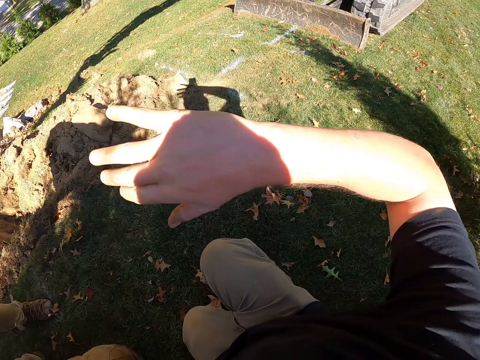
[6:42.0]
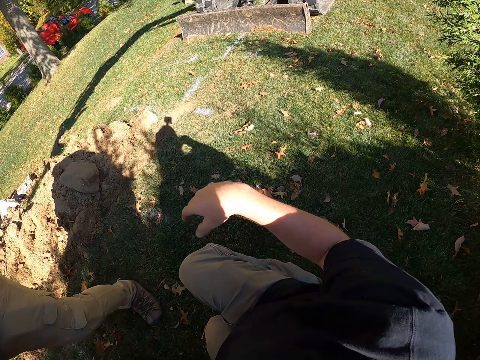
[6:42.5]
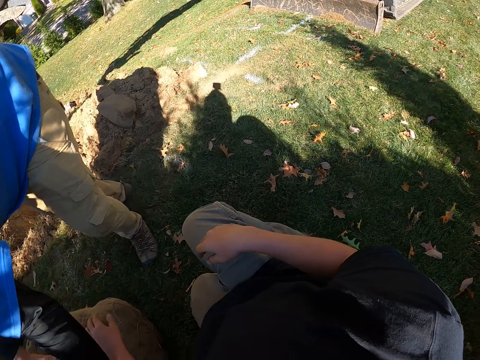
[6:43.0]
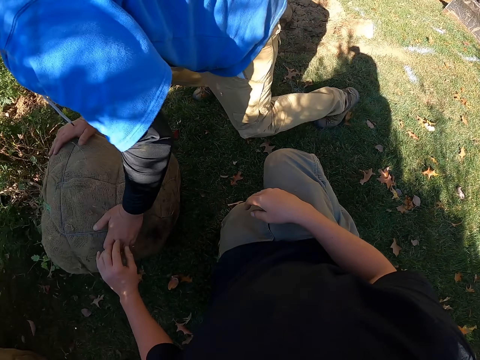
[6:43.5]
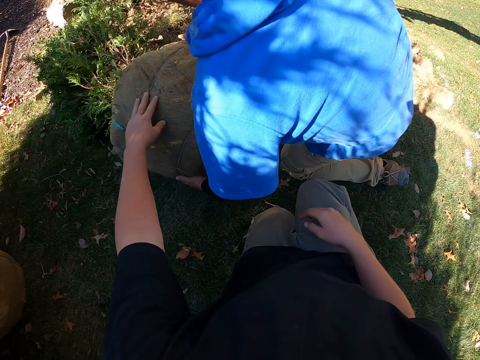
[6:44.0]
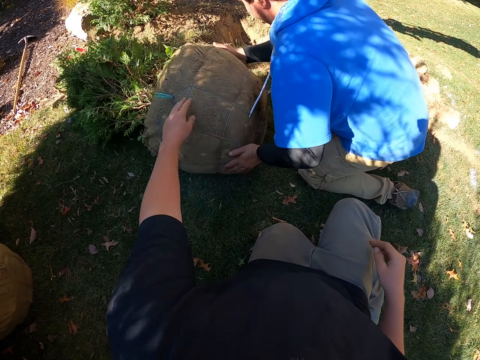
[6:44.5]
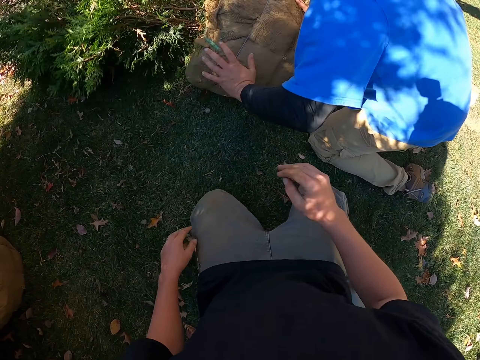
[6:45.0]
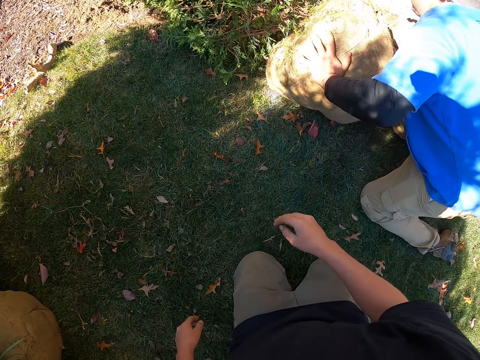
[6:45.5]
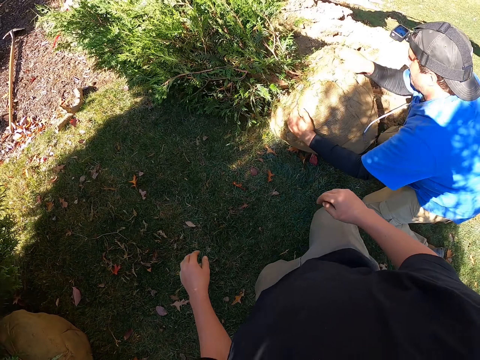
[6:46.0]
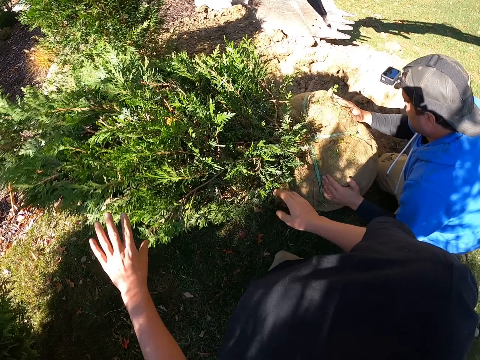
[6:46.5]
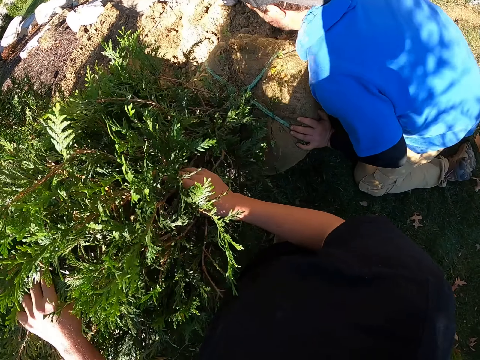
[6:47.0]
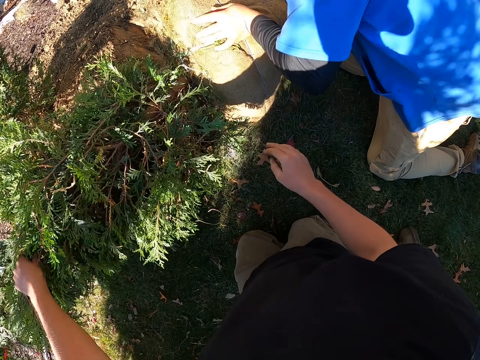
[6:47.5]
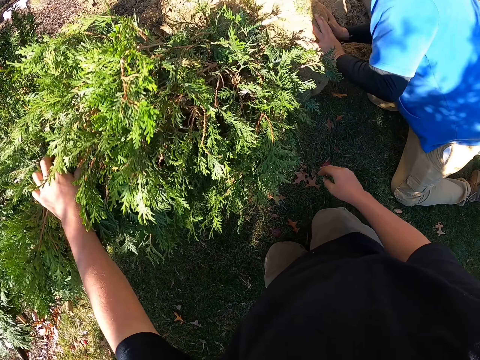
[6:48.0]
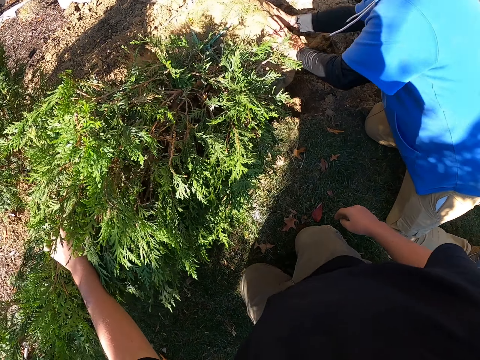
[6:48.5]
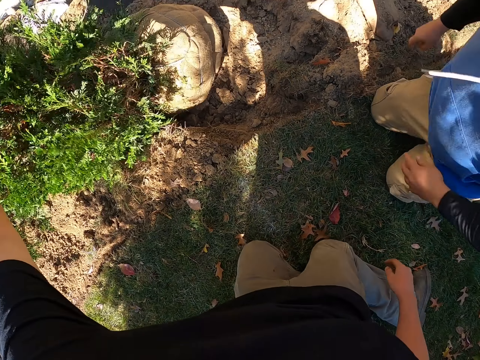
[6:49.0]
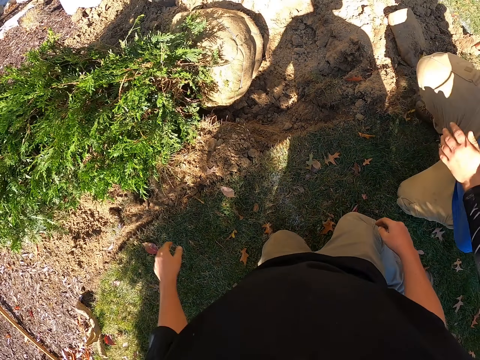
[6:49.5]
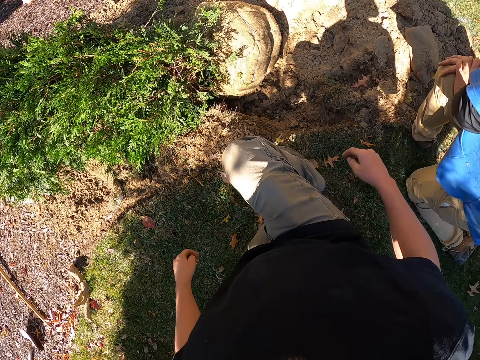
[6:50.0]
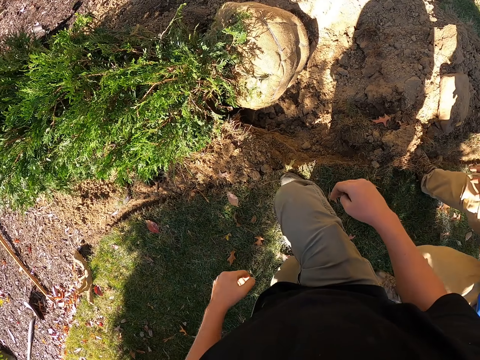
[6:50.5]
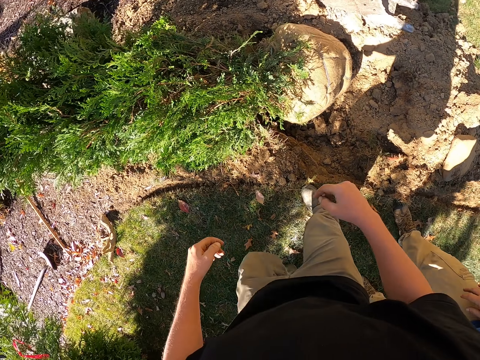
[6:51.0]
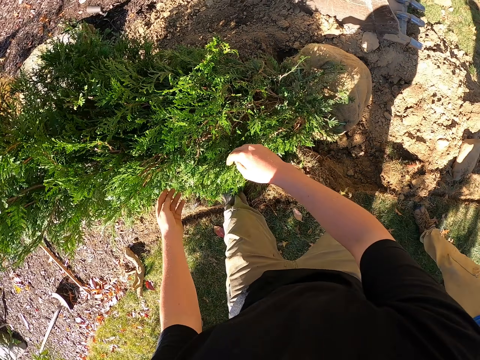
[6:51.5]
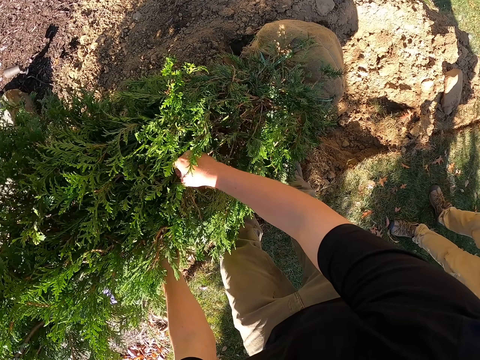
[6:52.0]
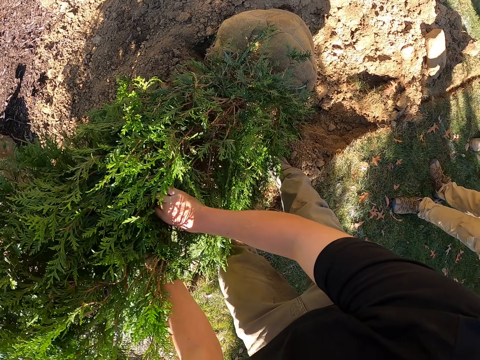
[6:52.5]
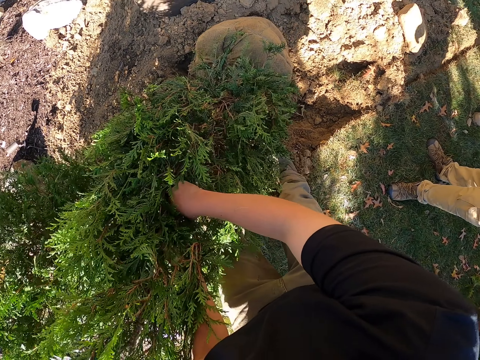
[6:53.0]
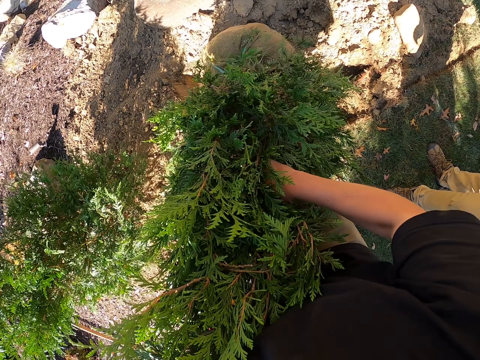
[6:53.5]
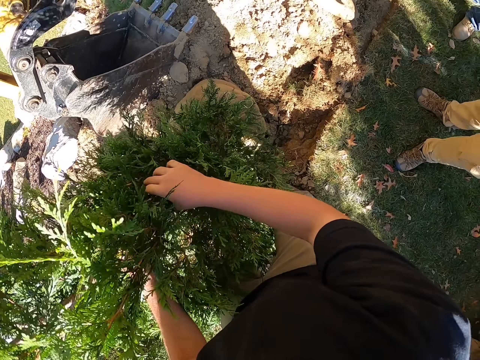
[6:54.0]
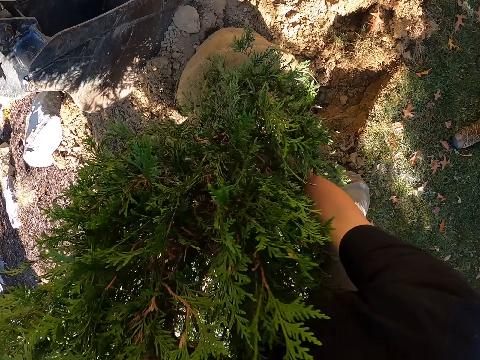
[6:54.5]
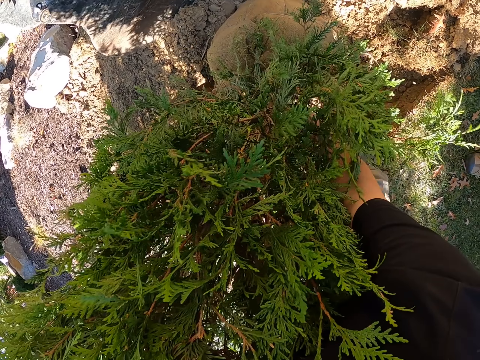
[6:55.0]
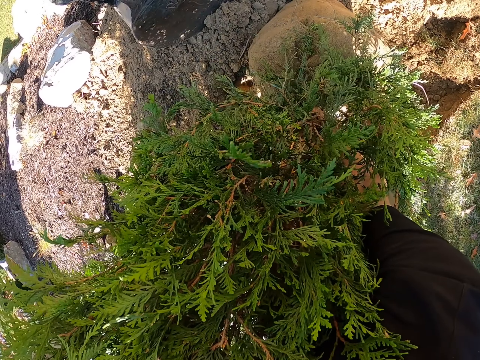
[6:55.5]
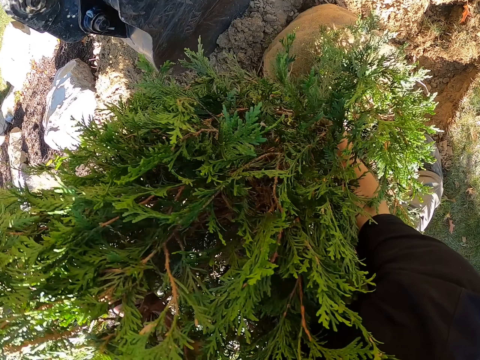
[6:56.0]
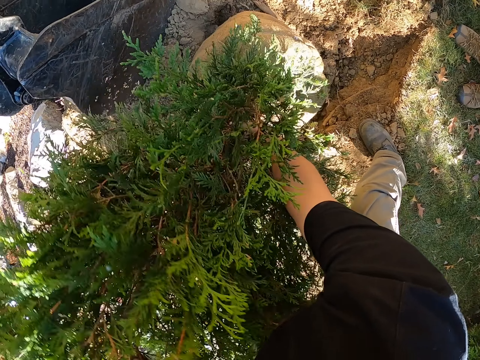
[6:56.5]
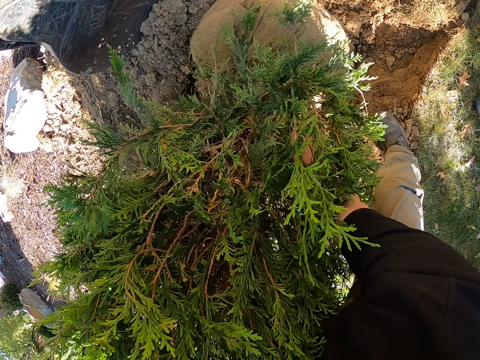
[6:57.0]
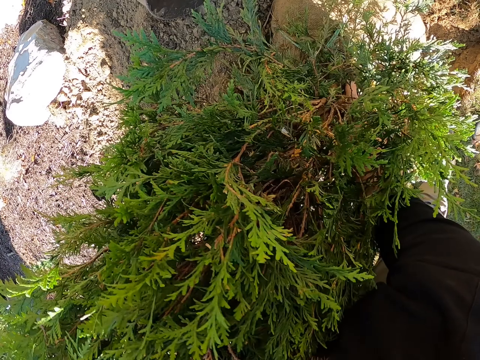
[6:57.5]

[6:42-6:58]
The camera wearer kneels. They move around the right hand. They touch a ball sack with the left hand. They crawl with both knees. They barricade a tree with both hands. They hold the tree with the left hand. A man stands. The camera wearer stands up. They push the tree. They carry the tree with both hands. They hold the tree with both hands.

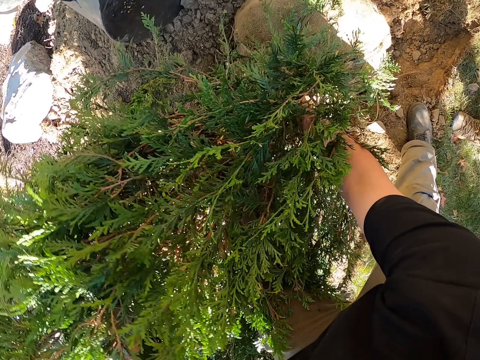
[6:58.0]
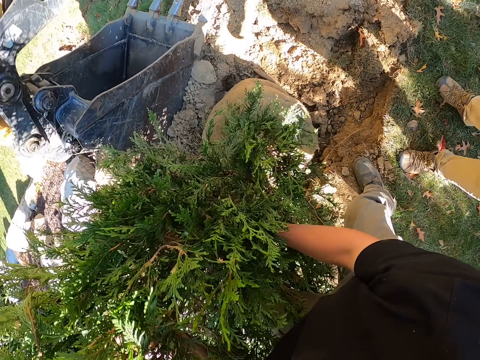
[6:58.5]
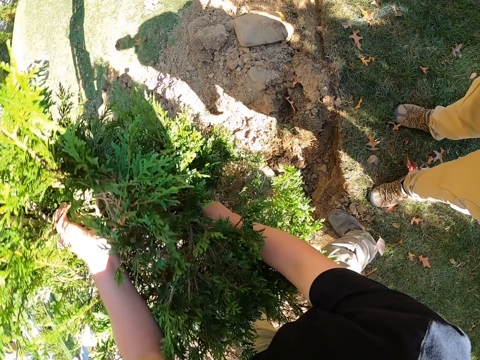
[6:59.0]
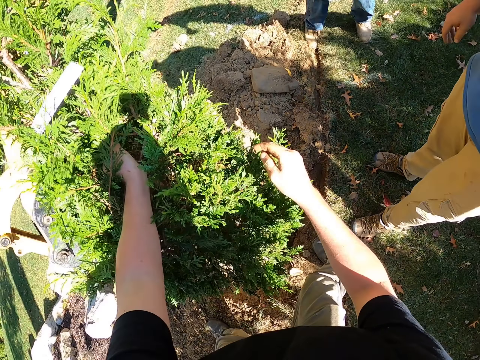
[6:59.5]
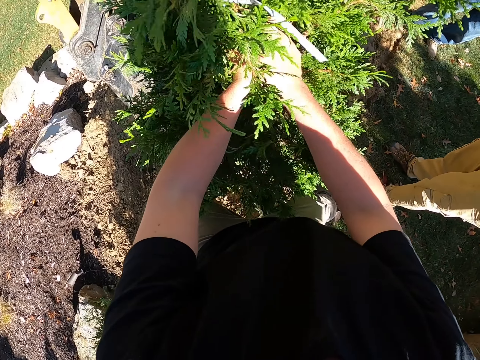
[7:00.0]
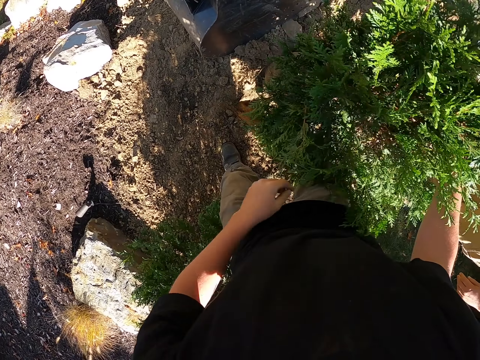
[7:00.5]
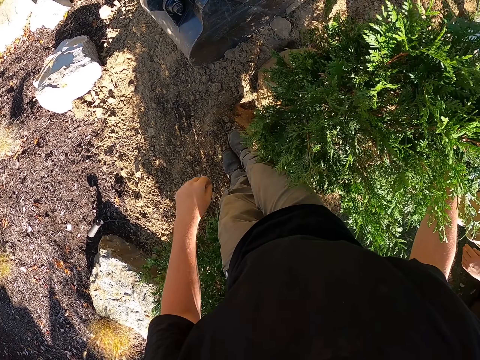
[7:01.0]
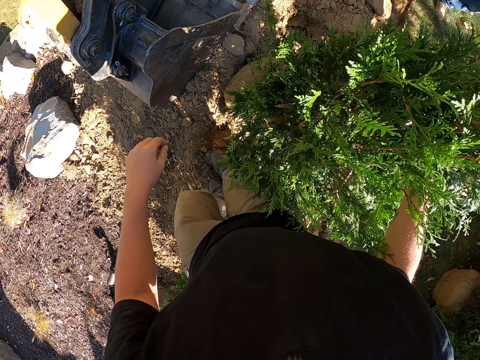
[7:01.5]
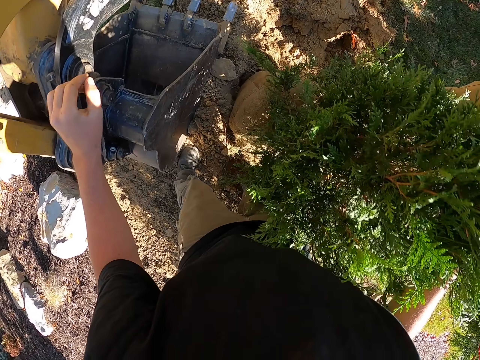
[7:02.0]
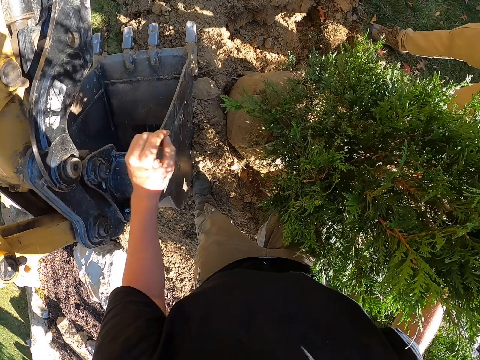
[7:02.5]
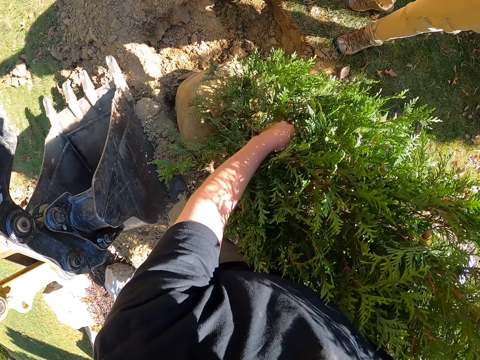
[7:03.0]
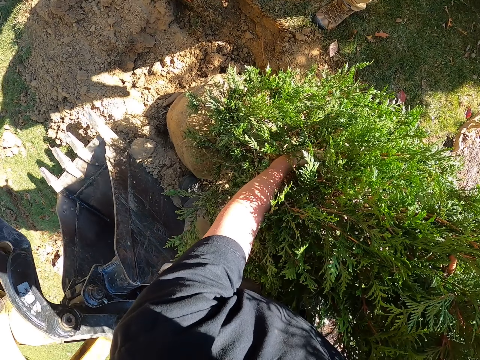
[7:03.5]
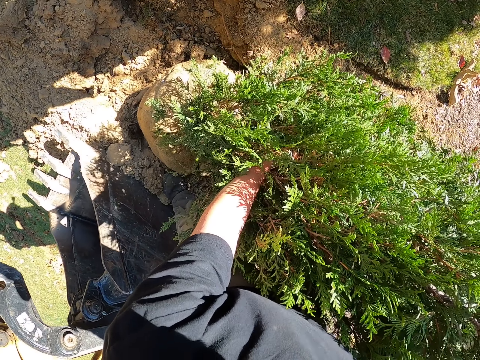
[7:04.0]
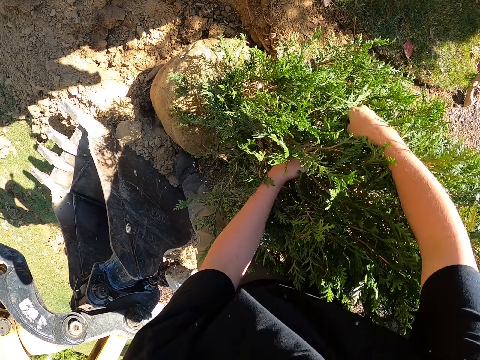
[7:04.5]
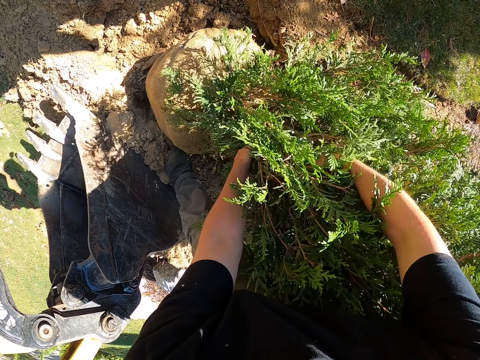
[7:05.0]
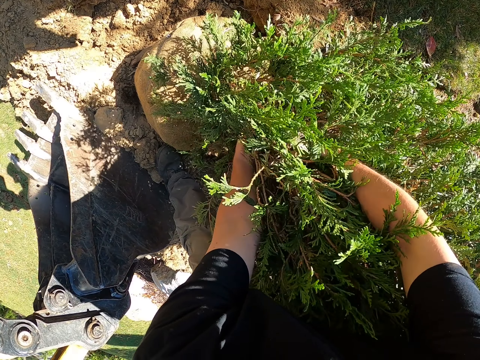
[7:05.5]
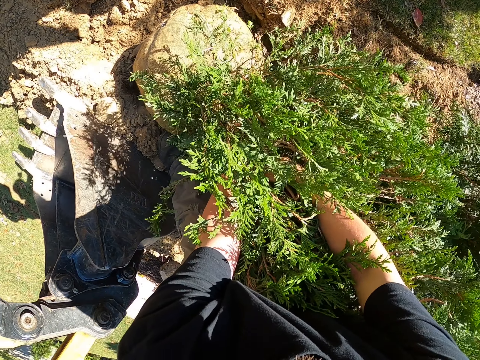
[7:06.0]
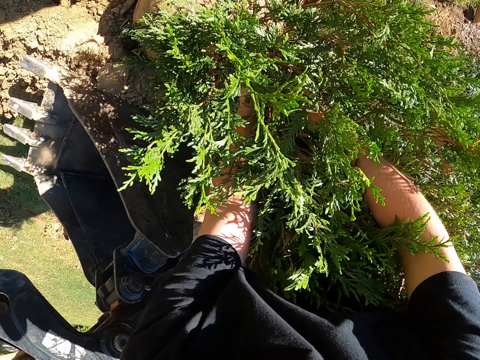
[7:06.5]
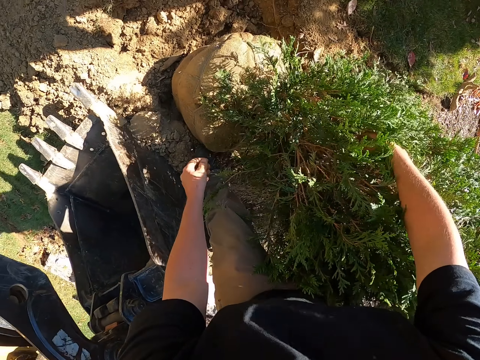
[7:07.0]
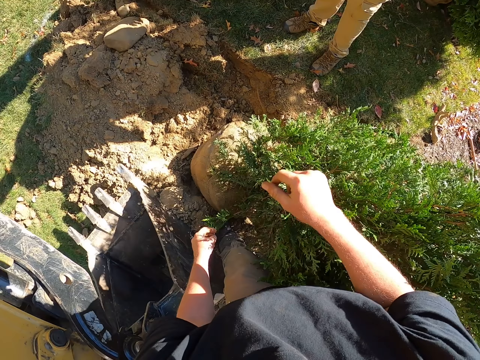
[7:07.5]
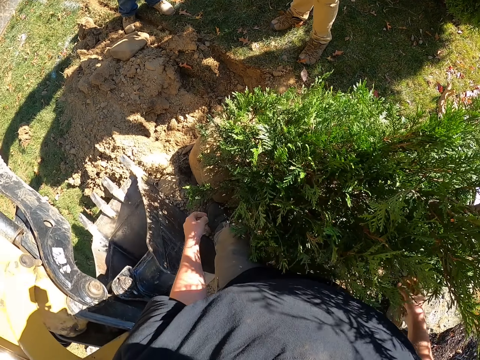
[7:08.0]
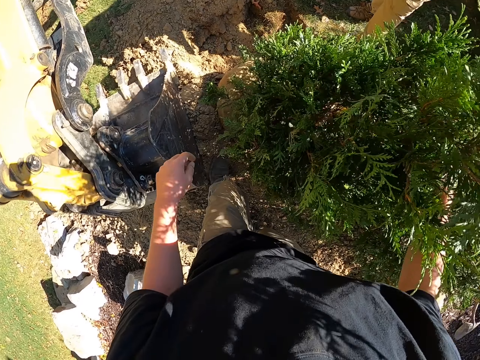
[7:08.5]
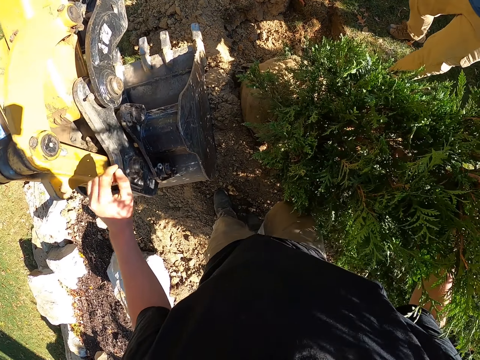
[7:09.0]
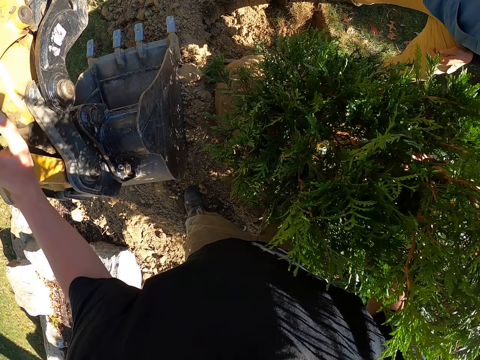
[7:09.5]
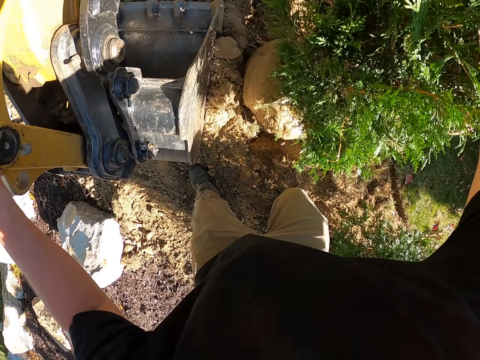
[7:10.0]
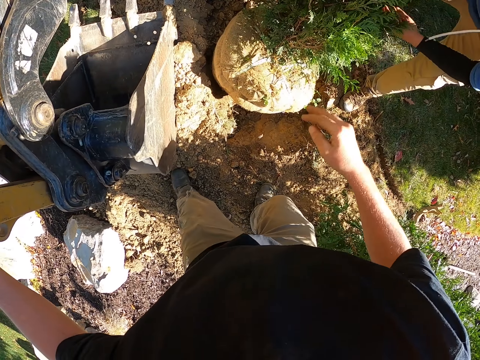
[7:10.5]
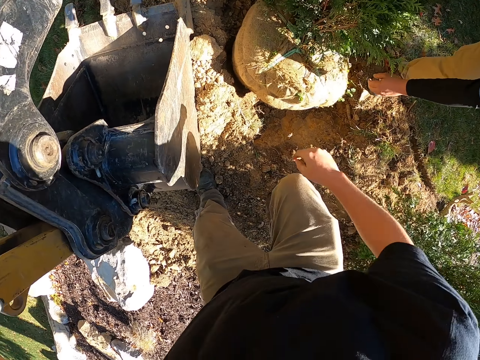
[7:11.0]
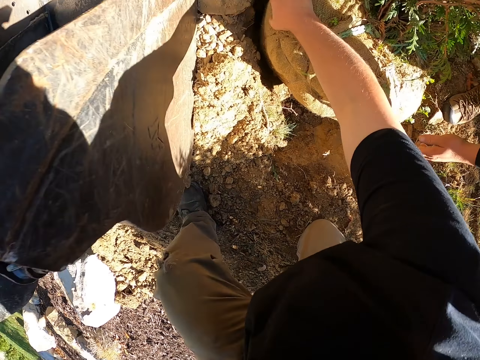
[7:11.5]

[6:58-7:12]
The camera wearer moves around the tree with both hands. They hold the tree with the right hand. They walk near the tree. They move around the left hand. They hold the tree with both hands. They move both hands away from the tree. They turn around. They hold the tree with the right hand. They place a hand on a tractor or excavator. They push the tree. They kneel. They hold the excavator with the left hand.
